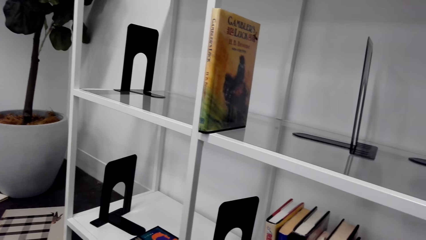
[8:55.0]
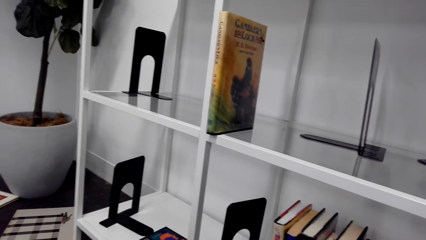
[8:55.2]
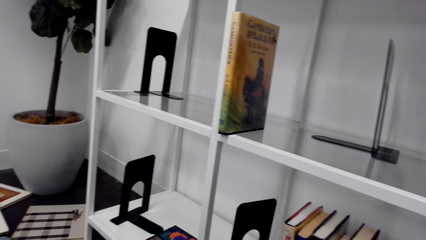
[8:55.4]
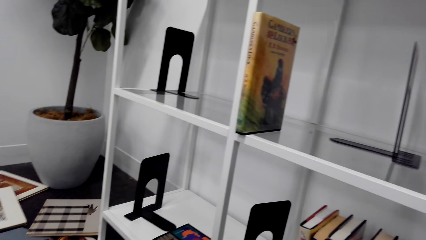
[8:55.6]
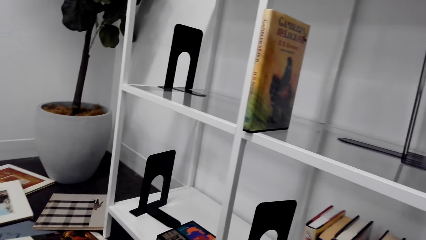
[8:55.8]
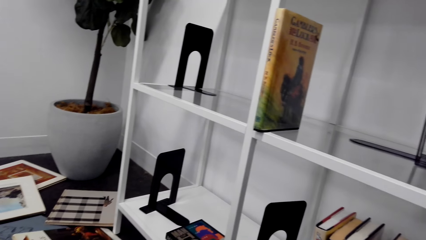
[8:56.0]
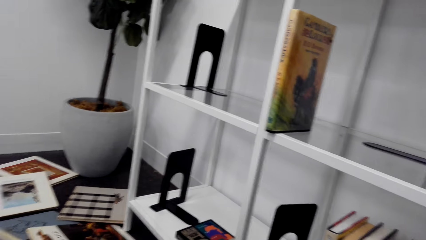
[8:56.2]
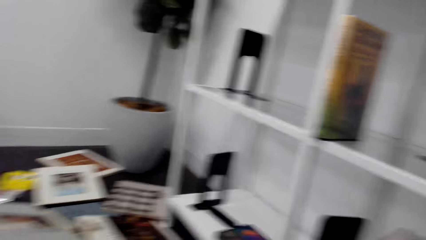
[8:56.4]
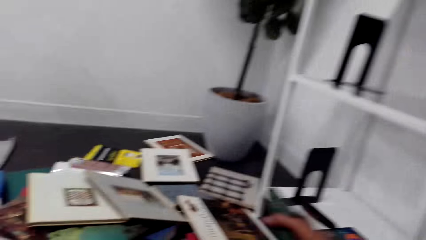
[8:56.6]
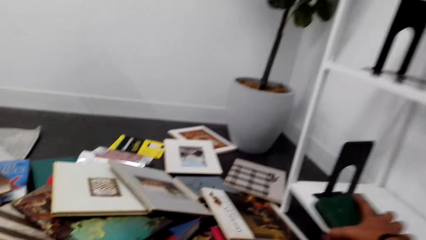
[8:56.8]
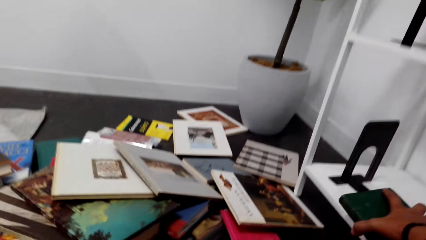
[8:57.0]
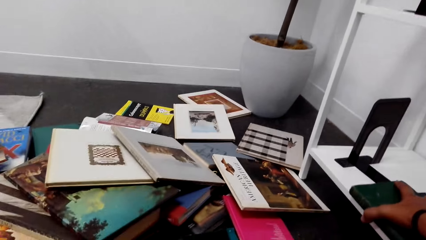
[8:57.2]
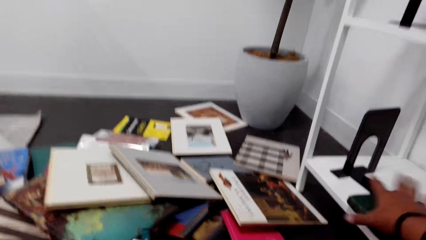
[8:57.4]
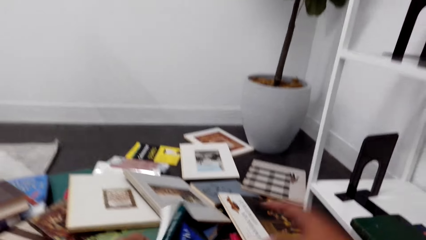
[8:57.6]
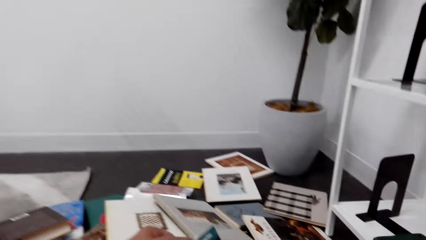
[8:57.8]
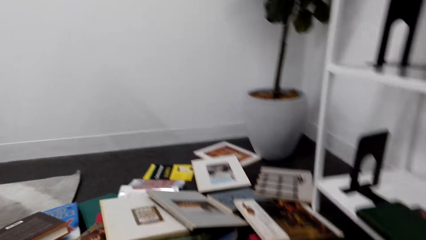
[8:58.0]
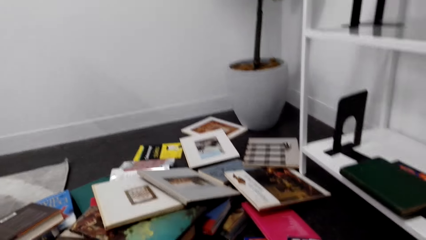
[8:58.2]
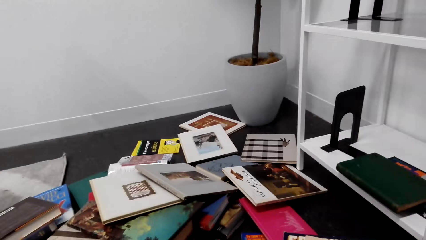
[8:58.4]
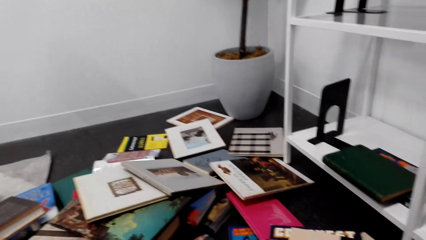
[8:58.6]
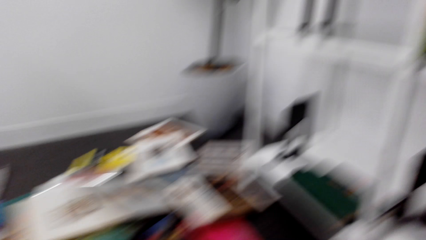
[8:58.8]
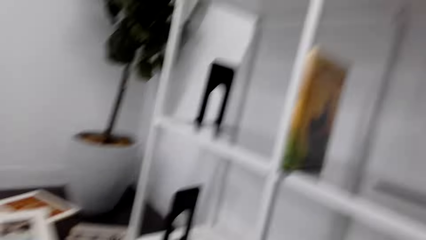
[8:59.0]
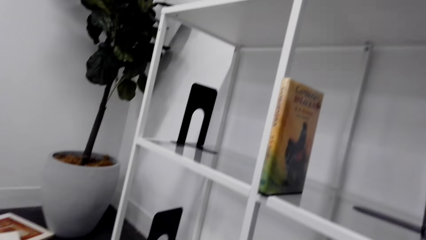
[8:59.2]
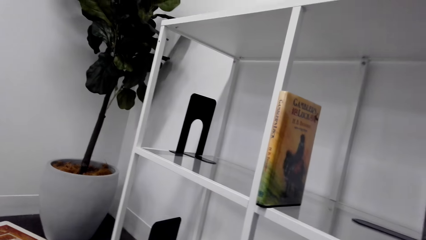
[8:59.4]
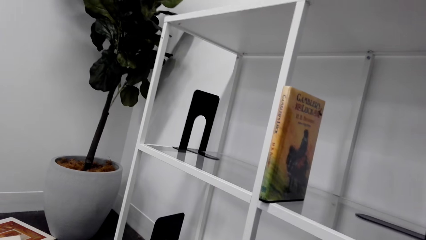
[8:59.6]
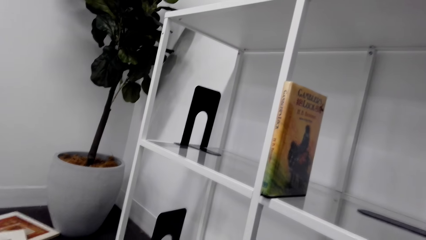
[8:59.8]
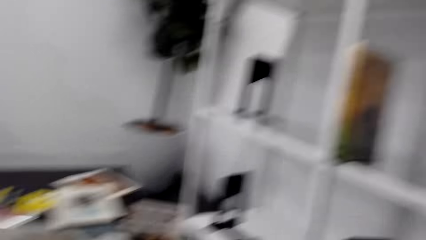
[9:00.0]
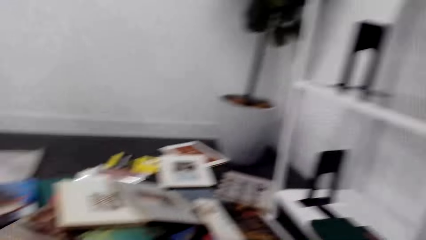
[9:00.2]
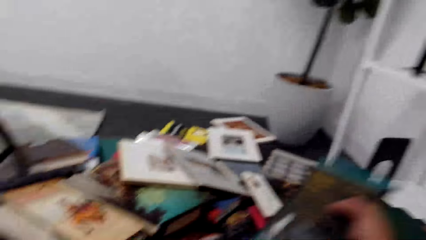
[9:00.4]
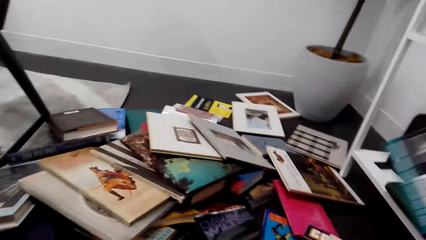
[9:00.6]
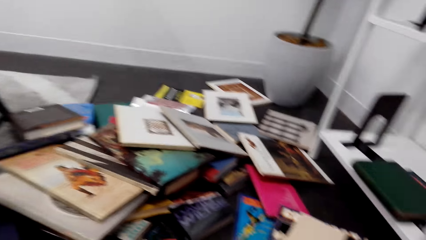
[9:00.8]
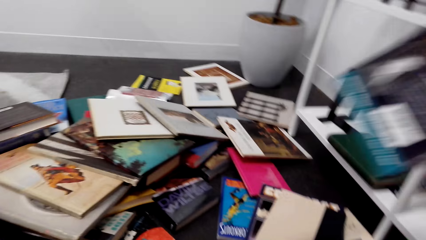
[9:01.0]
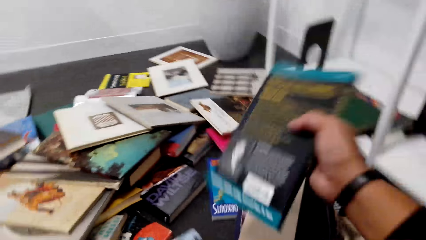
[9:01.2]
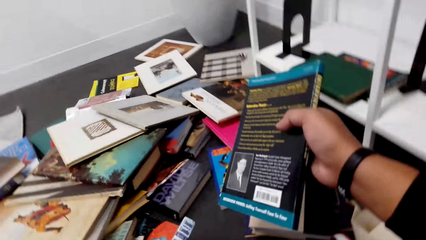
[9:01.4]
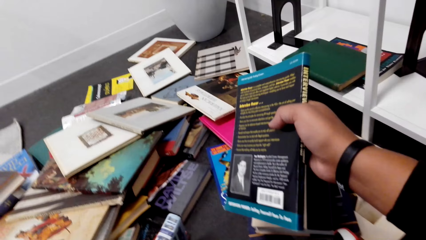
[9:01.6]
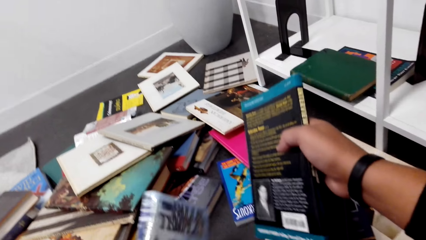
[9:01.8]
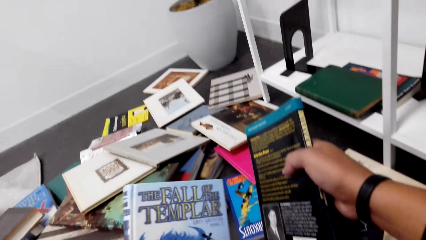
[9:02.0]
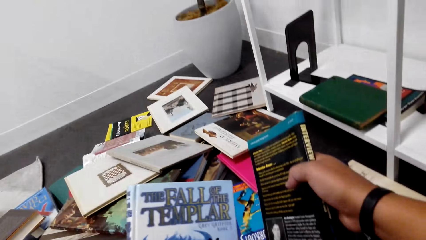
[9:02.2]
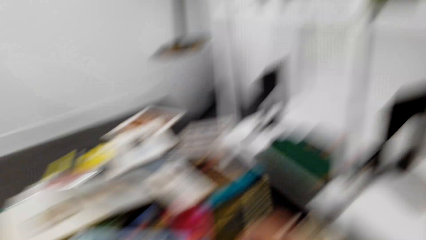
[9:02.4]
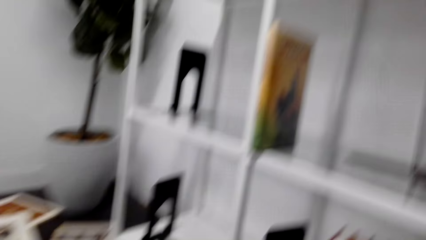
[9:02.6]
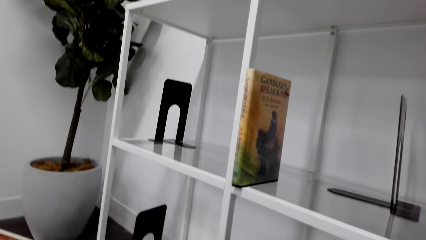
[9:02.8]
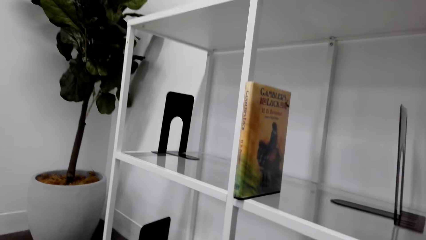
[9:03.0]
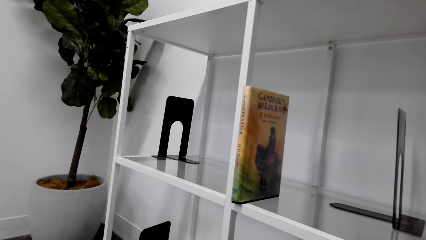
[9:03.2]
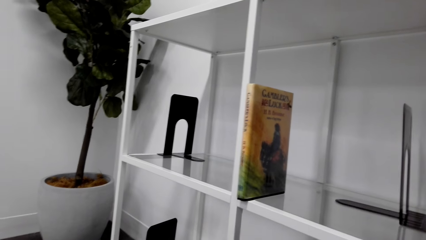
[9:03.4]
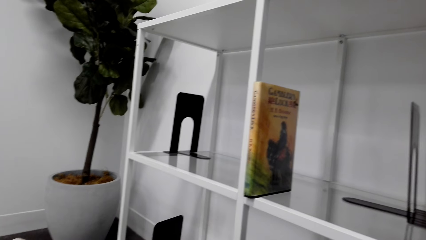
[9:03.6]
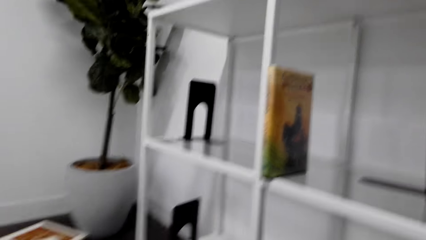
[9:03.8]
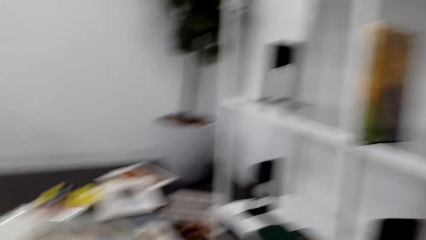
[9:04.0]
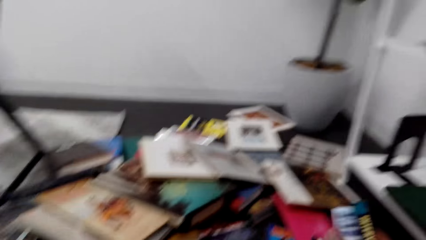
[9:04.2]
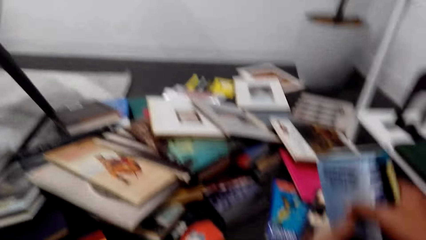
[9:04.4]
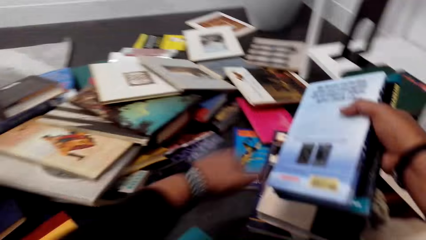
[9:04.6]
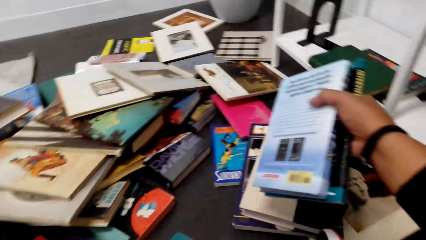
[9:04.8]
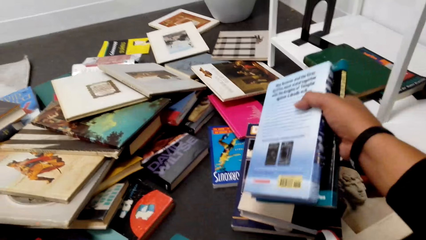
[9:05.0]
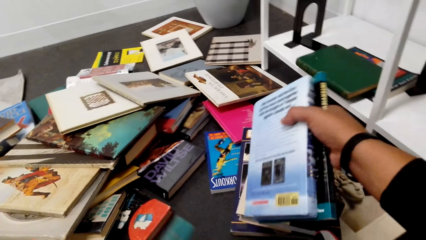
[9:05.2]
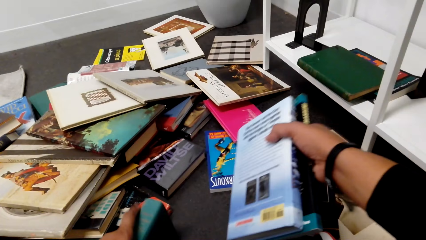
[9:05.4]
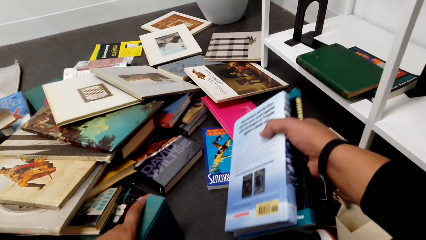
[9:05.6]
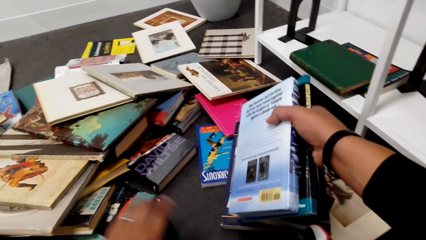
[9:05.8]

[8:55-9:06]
The camera wearer places the book on the shelf. They sort the books. They pick novel books on the floor.

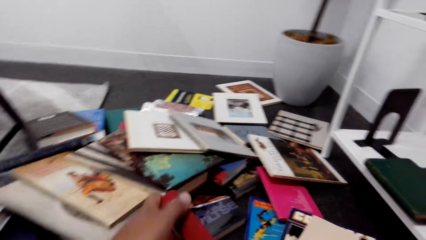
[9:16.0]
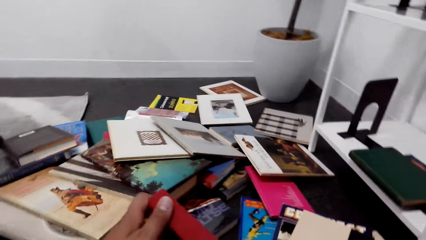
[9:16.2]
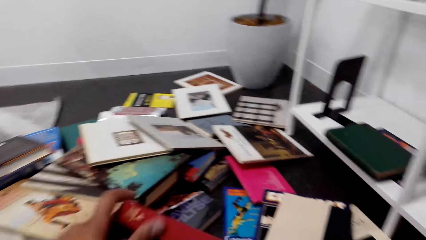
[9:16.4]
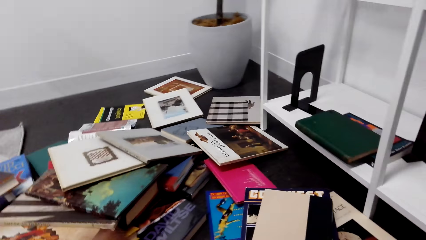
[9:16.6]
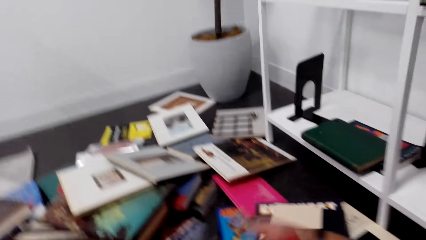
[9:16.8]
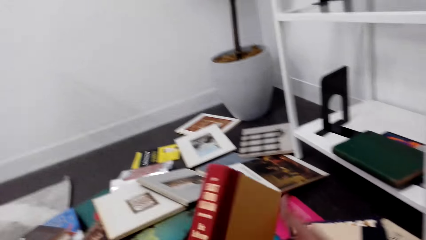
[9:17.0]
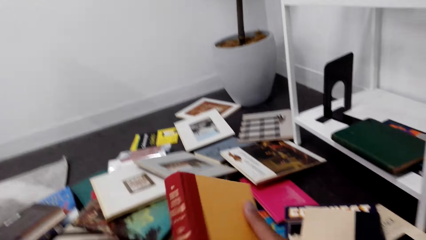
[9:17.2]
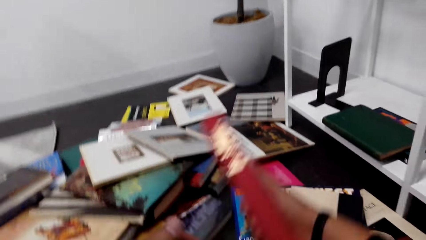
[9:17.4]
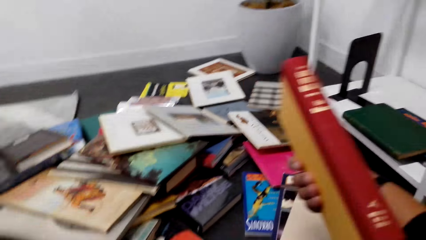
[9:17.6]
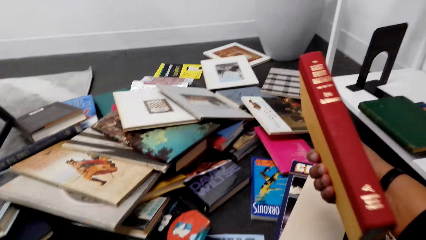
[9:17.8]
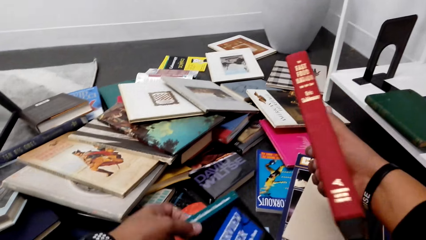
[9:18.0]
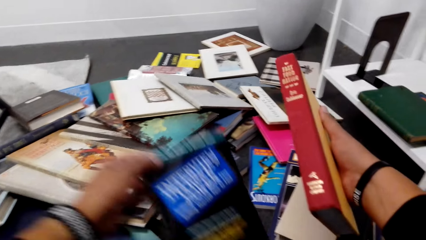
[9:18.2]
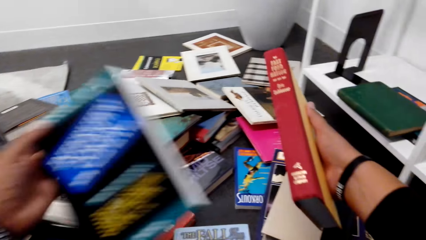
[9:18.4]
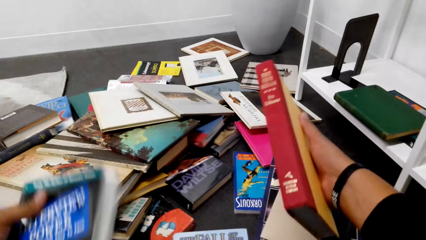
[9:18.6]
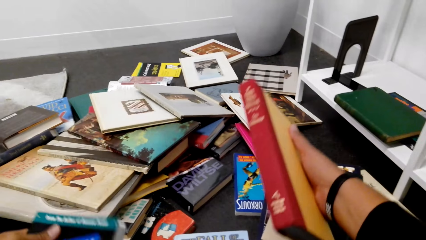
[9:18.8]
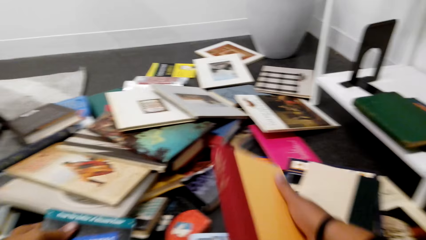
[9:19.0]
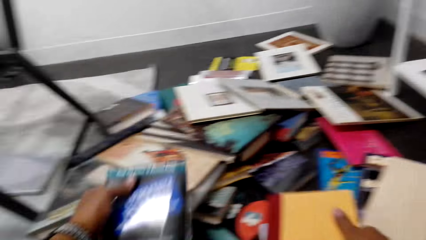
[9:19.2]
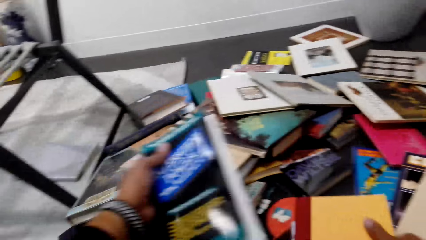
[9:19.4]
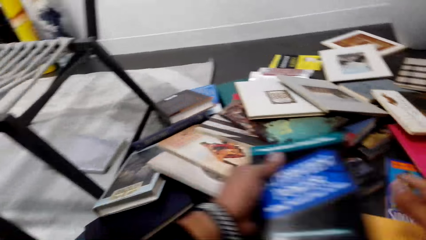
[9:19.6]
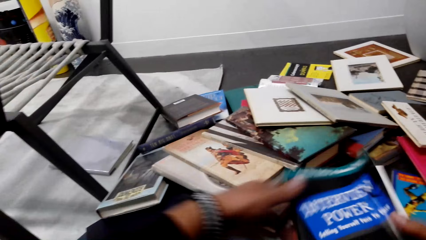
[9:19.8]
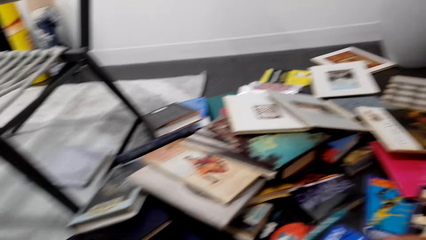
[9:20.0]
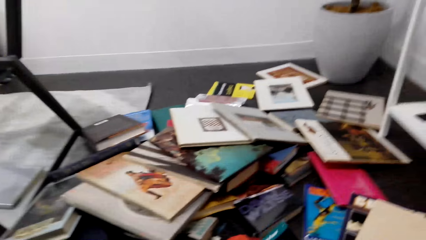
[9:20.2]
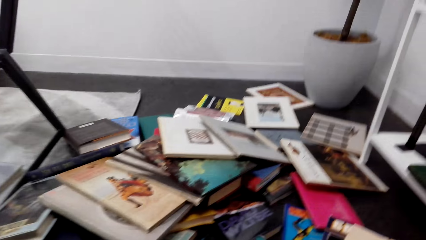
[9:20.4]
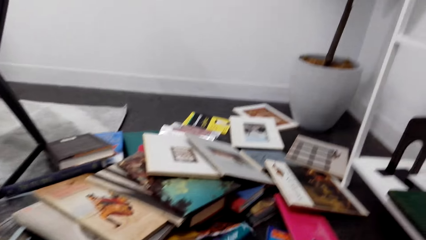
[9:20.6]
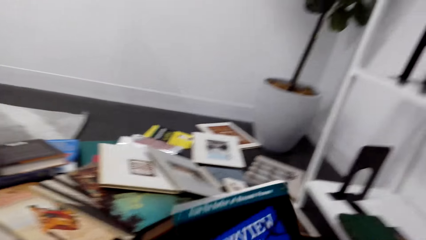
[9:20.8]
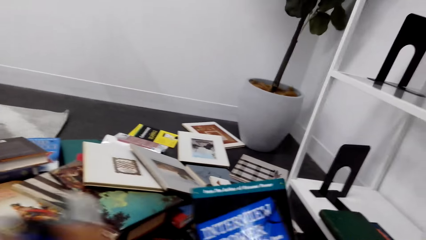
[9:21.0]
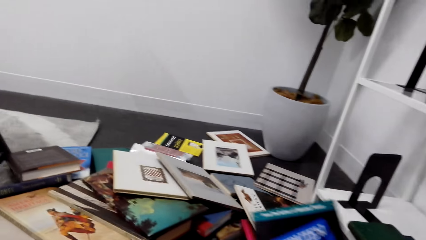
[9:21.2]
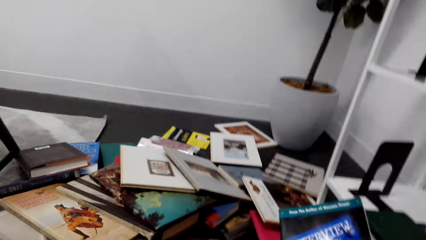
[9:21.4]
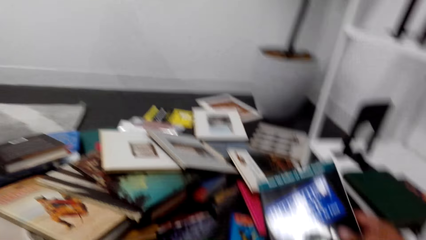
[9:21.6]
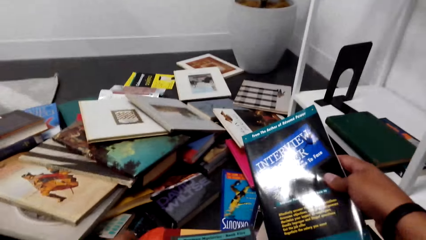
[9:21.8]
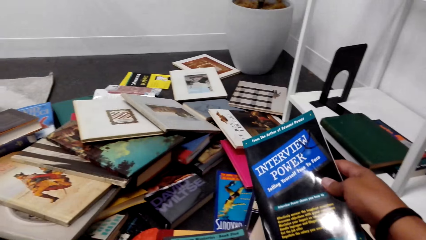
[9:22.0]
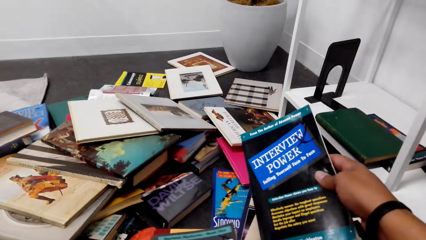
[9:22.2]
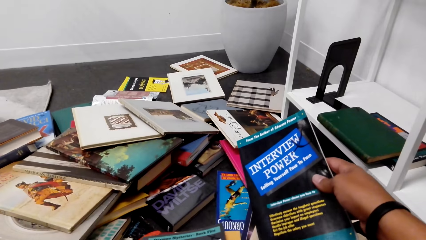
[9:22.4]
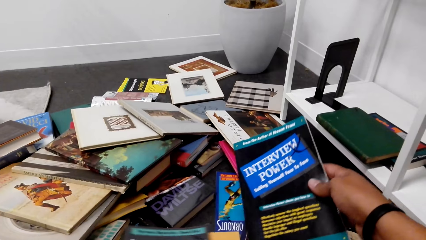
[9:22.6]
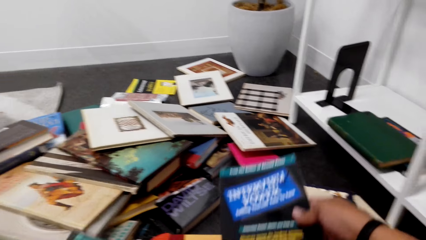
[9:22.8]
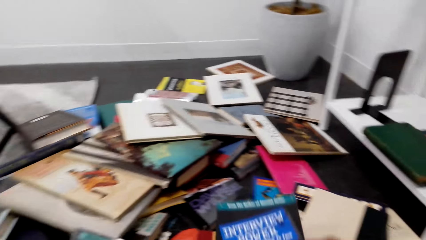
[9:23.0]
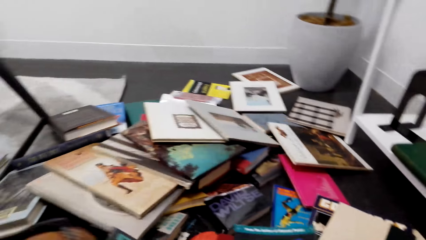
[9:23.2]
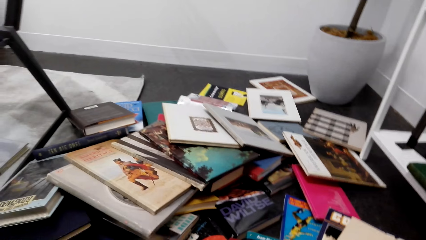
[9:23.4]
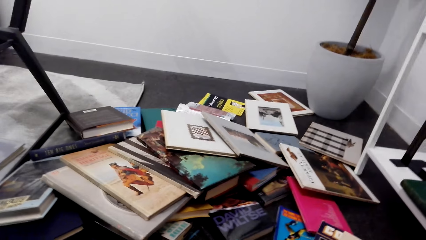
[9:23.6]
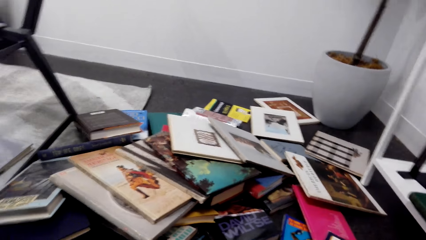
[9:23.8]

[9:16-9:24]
The camera wearer picks a book from the floor. They look around the room.
